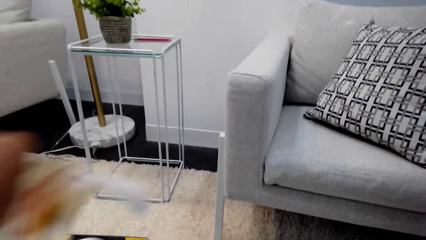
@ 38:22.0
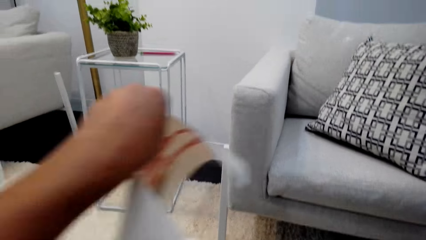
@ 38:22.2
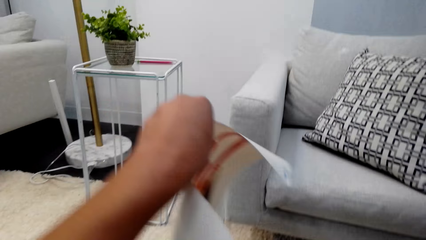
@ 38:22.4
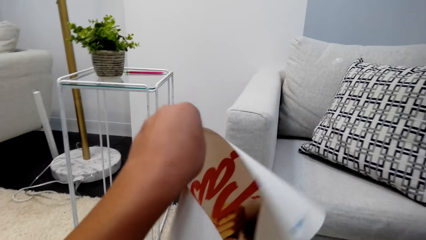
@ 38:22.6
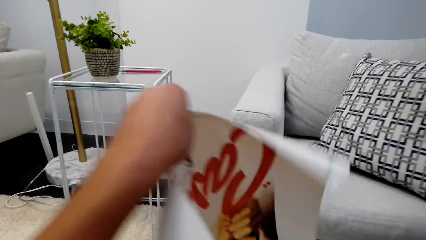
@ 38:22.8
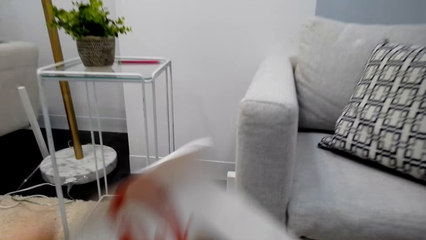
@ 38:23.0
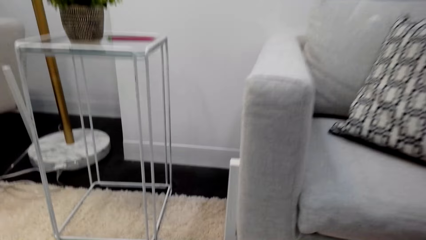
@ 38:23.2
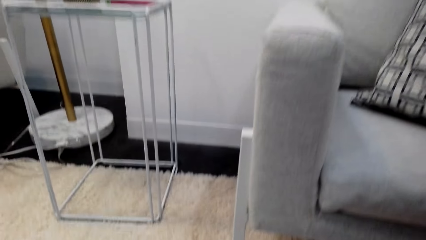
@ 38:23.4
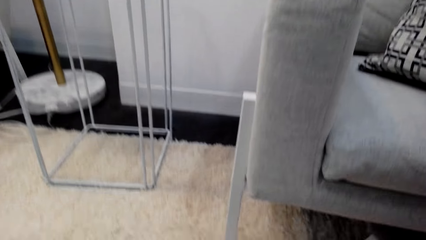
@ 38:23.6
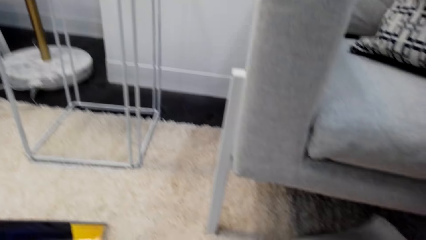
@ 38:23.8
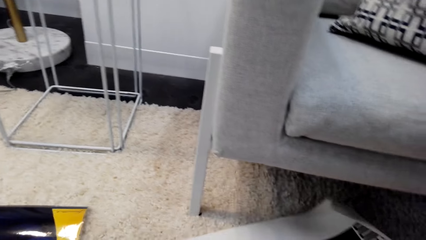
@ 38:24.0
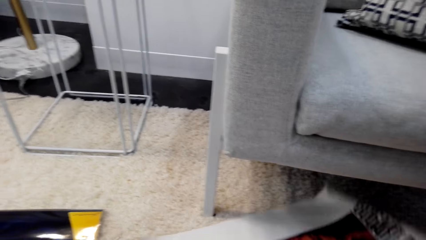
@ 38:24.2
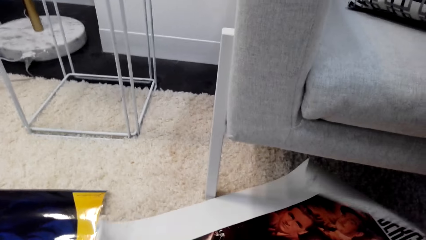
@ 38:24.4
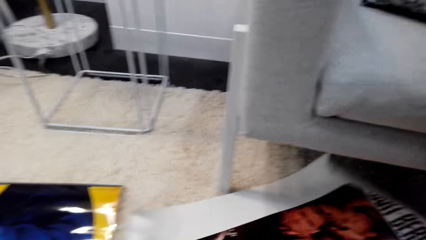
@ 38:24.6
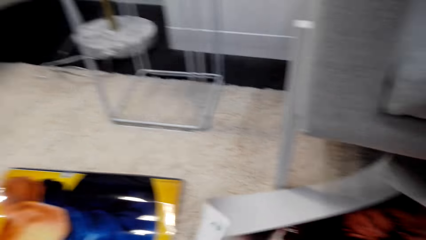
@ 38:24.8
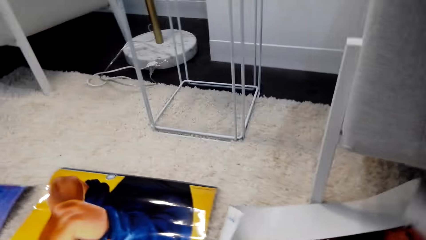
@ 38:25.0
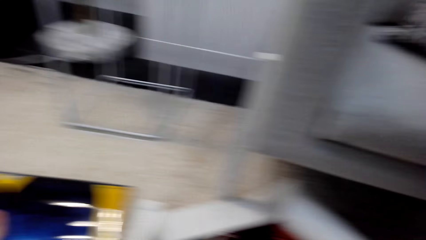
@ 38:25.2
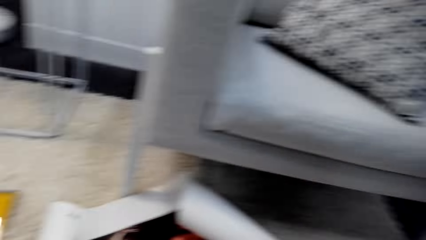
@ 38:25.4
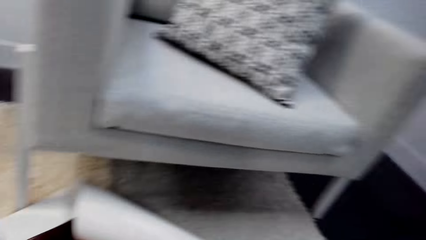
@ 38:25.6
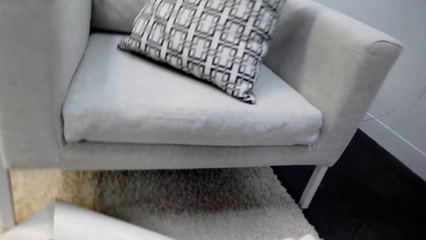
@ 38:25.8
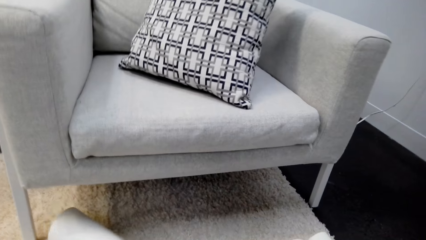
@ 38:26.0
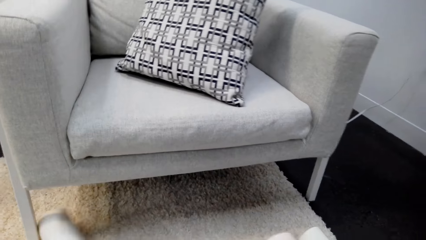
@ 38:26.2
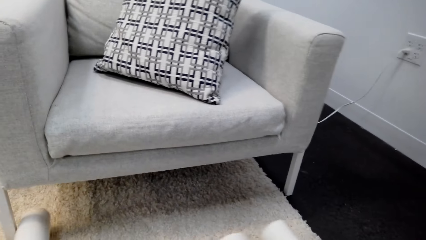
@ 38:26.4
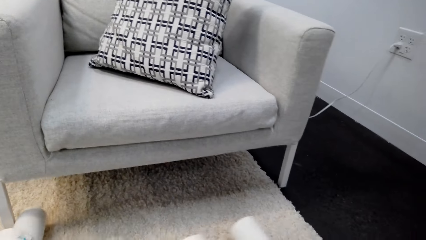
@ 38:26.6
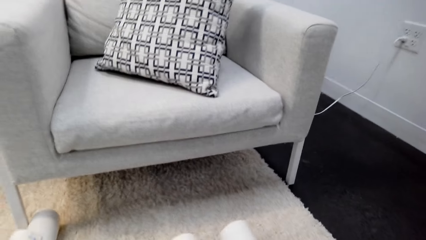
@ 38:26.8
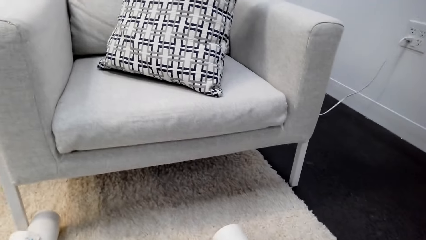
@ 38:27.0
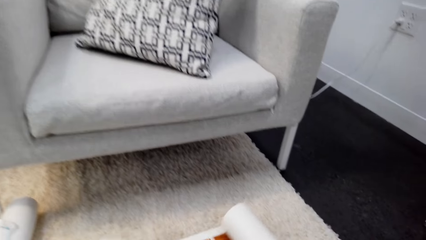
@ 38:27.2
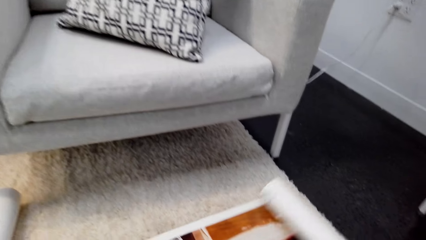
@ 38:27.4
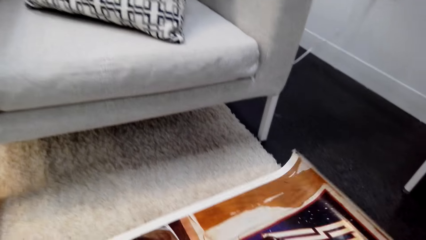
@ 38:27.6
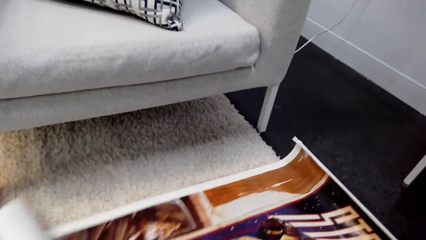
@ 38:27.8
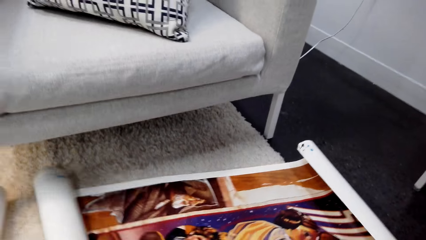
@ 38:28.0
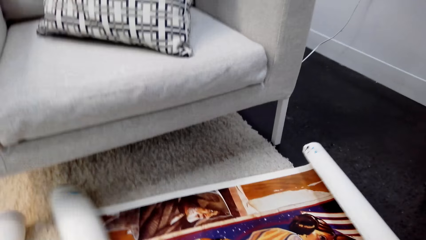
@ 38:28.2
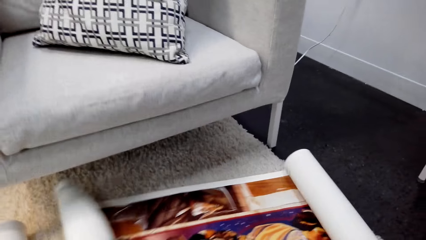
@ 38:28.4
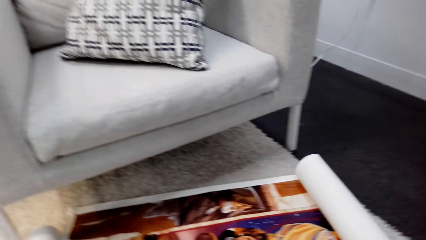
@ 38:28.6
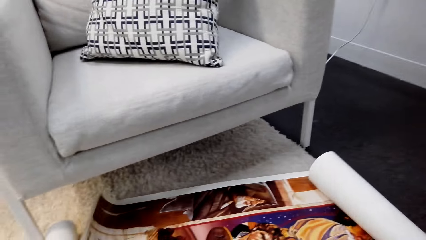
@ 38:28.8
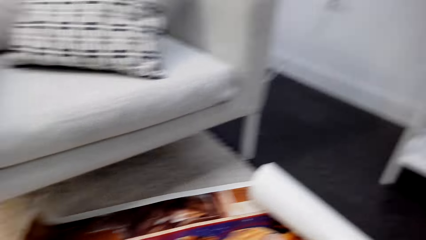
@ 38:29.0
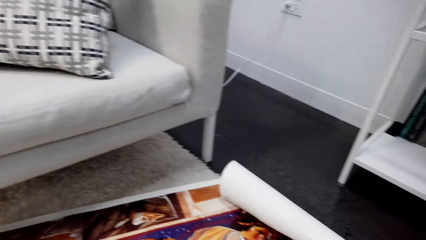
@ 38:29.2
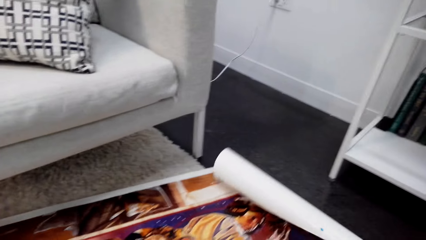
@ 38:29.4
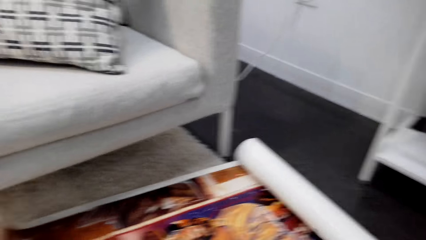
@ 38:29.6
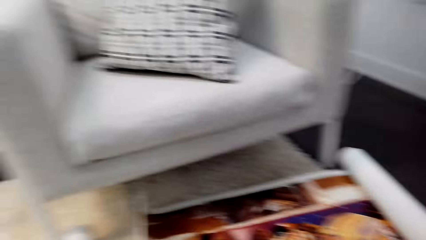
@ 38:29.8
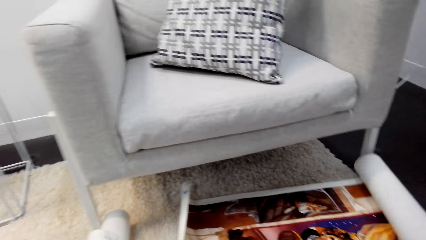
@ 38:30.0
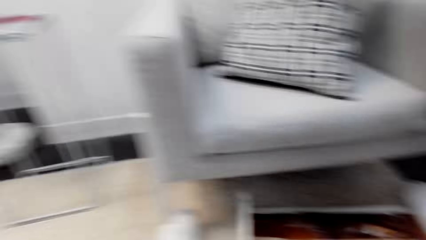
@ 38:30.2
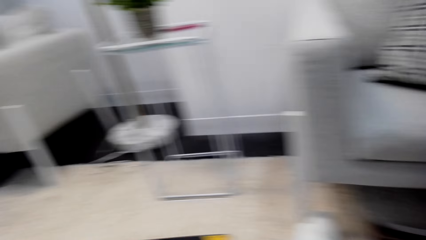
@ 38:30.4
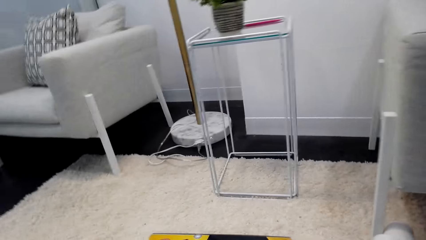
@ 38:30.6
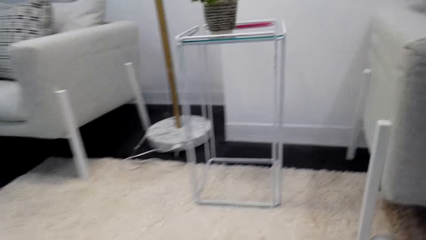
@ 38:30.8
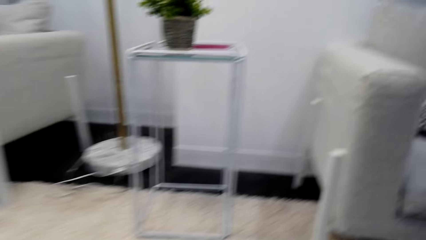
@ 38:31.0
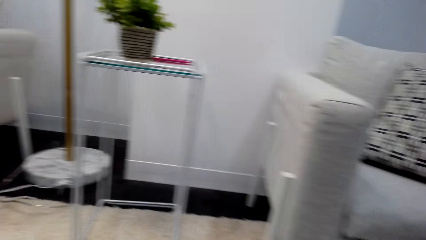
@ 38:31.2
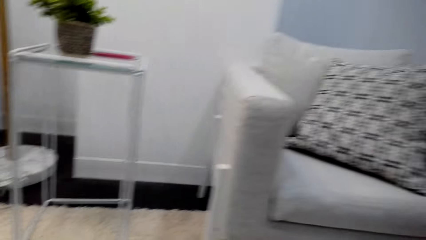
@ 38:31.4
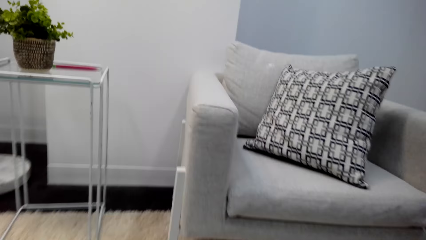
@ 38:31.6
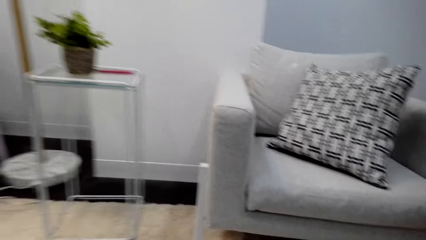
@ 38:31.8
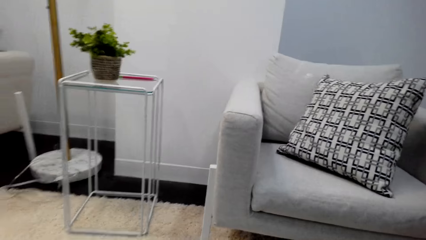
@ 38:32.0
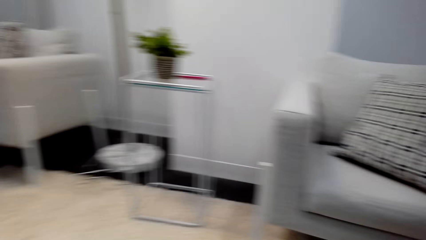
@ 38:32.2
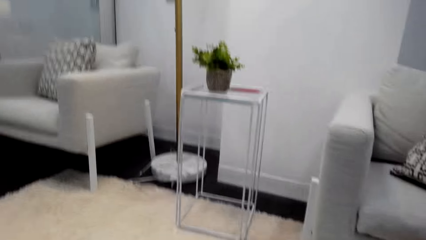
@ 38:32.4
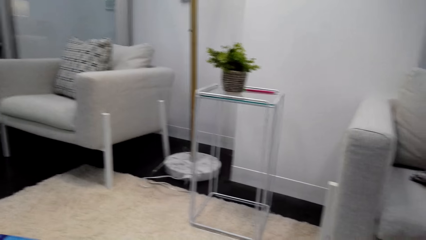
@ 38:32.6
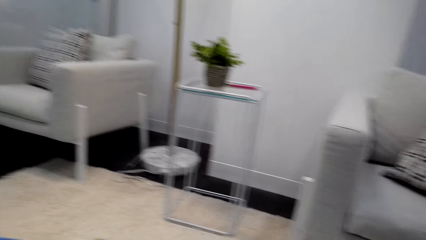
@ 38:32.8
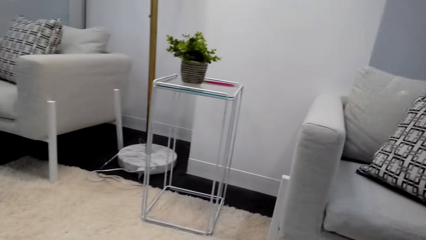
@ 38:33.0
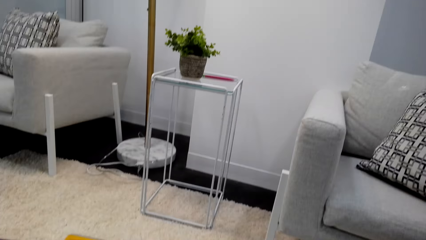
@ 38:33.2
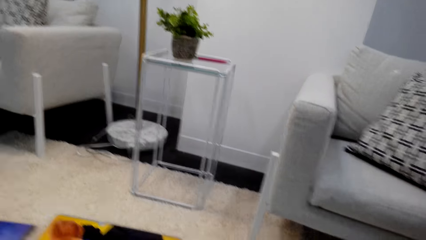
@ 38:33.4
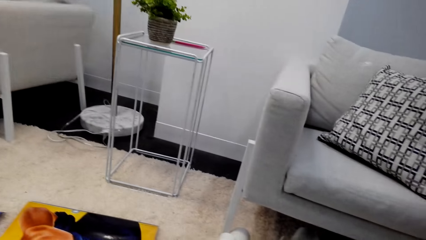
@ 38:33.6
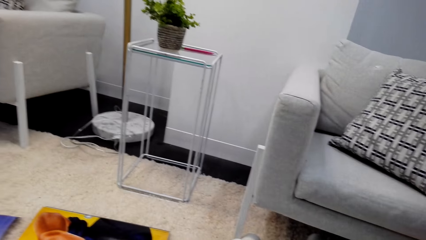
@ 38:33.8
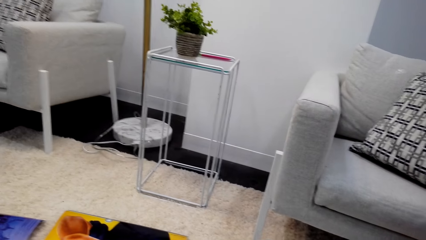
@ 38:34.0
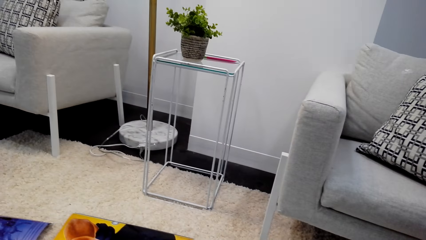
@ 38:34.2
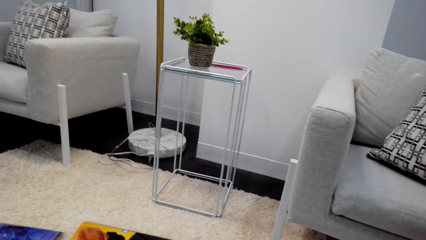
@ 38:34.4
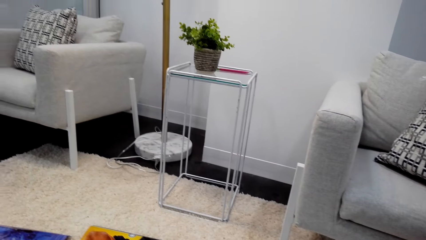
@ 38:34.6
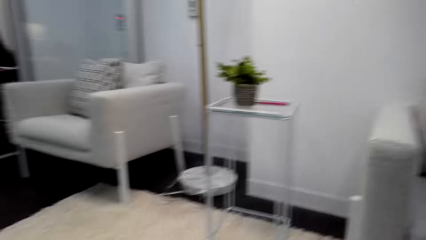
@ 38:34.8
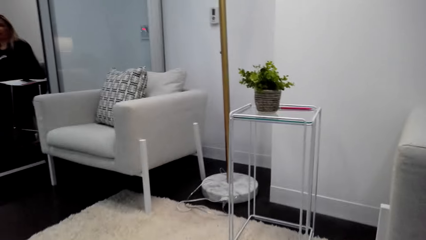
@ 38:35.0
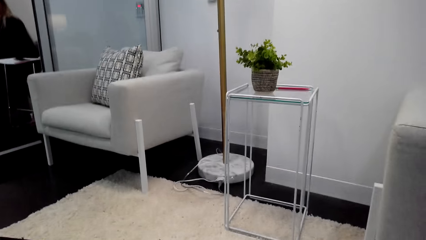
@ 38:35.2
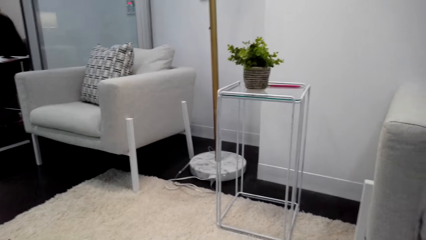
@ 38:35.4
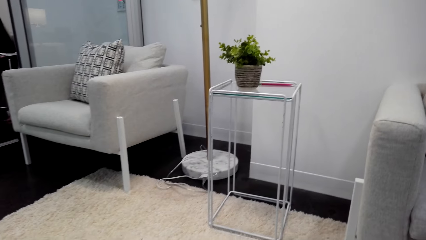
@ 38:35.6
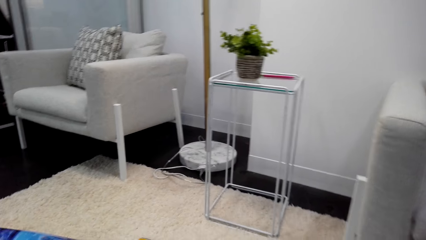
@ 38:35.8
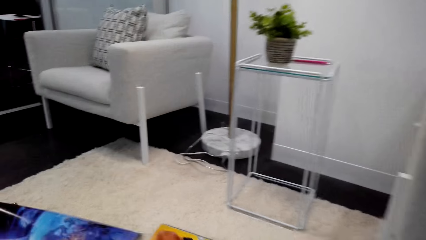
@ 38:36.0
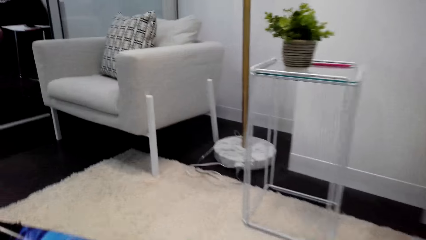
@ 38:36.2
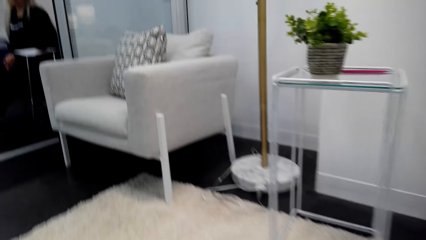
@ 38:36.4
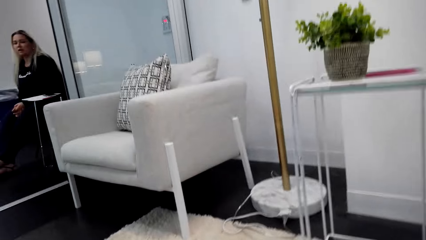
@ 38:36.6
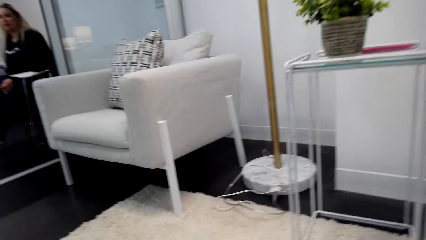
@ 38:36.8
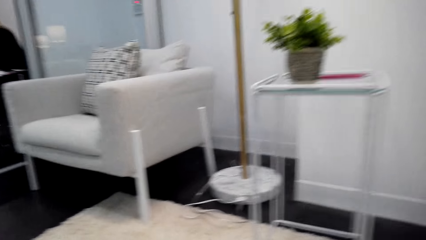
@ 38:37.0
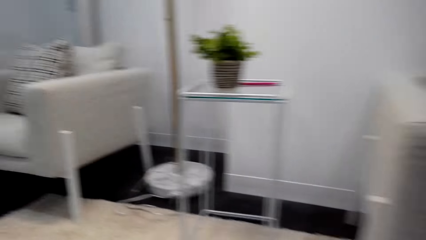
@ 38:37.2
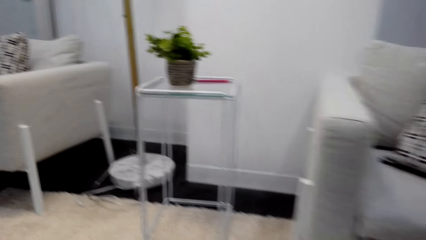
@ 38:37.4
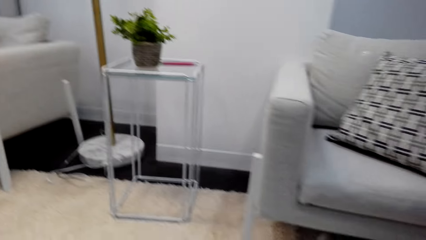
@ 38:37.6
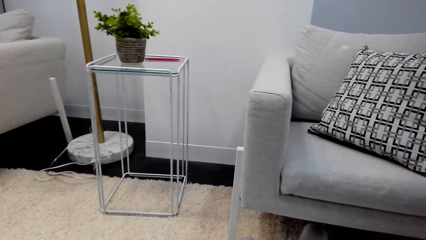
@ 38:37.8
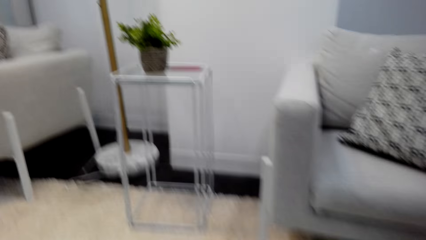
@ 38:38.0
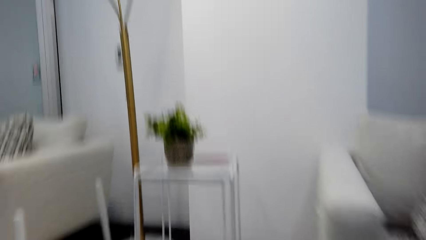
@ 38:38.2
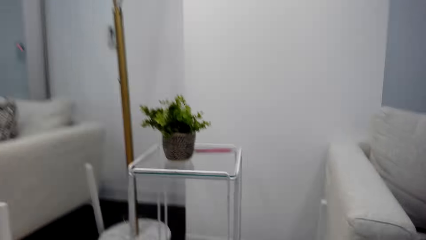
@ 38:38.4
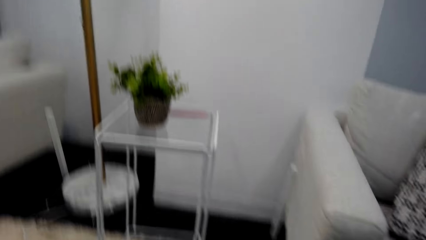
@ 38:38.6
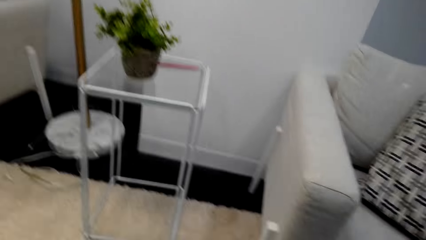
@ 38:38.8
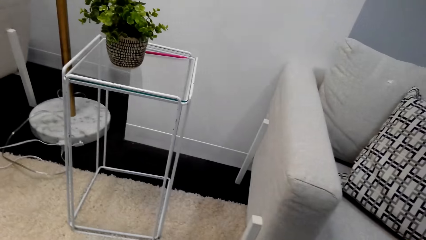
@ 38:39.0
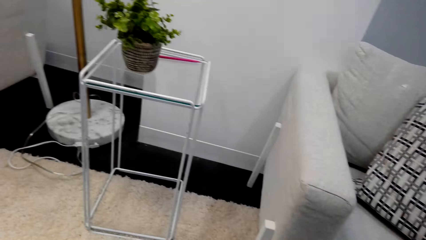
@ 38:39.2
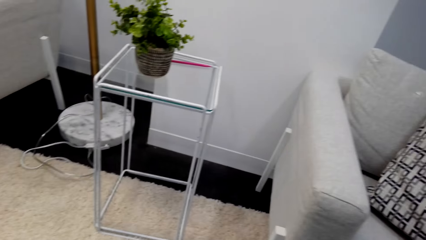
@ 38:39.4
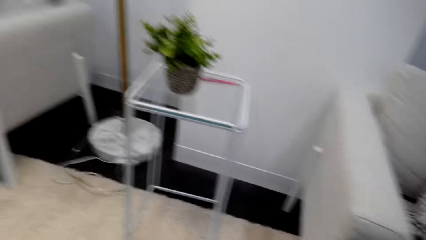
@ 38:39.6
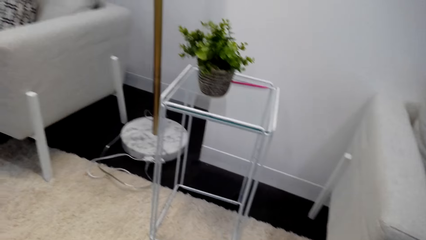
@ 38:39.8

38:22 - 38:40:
The camera wearer aligns a wallpaper on the floor. They put down the paper. They straighten the wallpaper on the floor. They converse with a woman. The woman converses.
